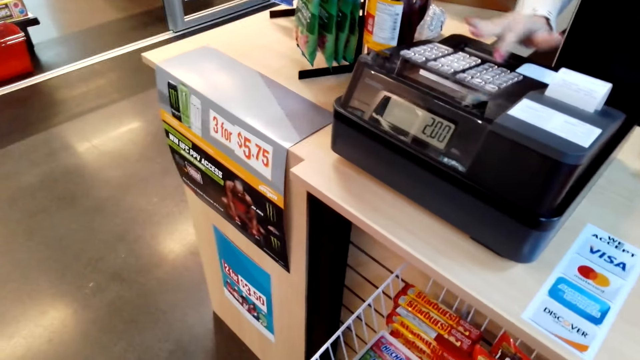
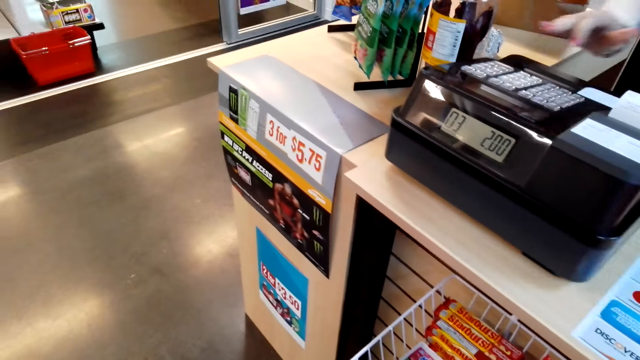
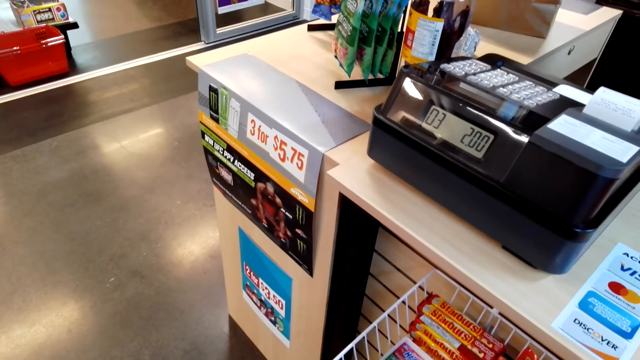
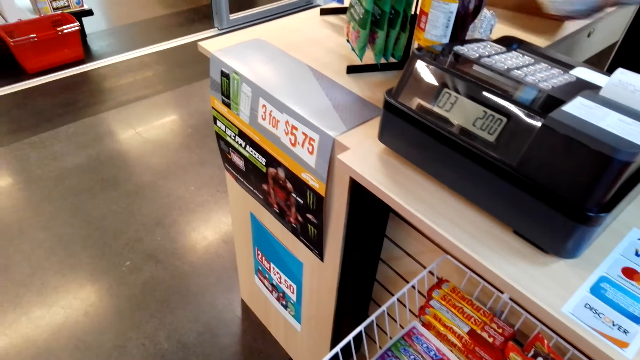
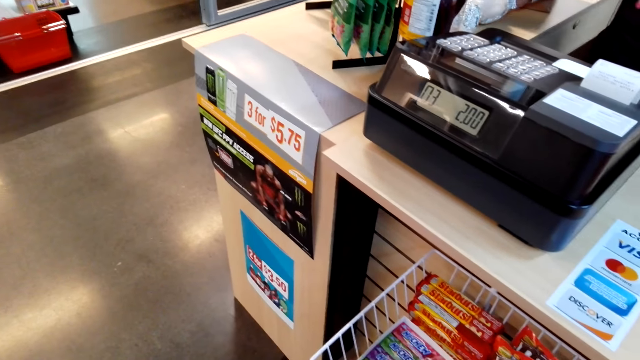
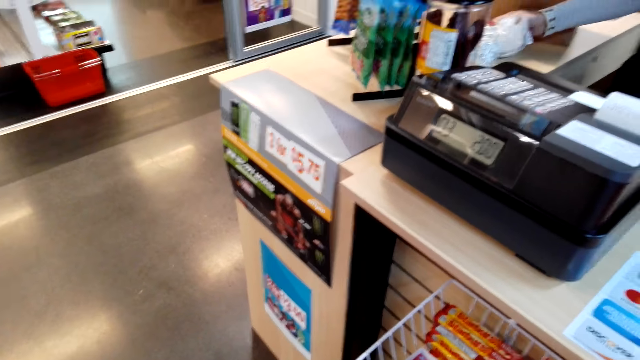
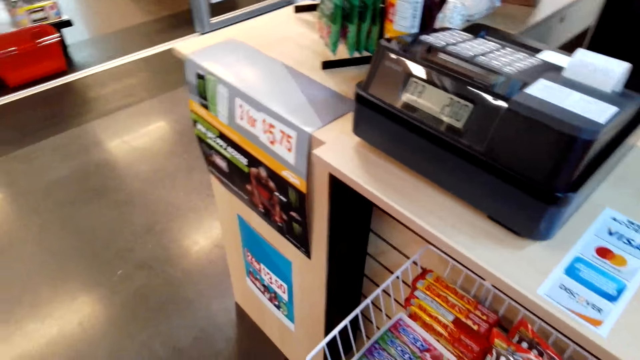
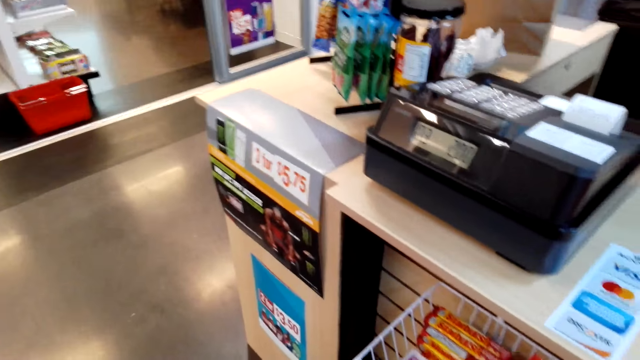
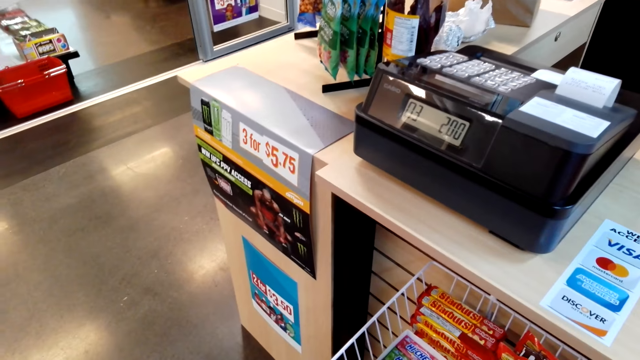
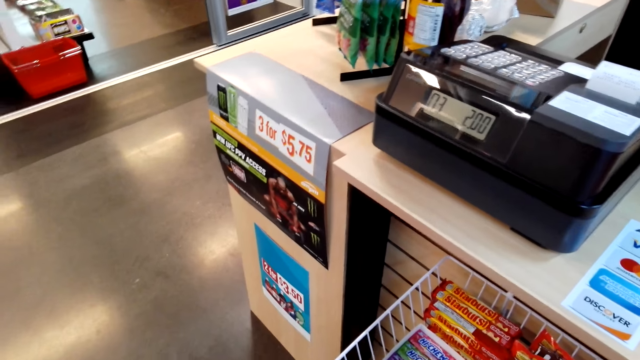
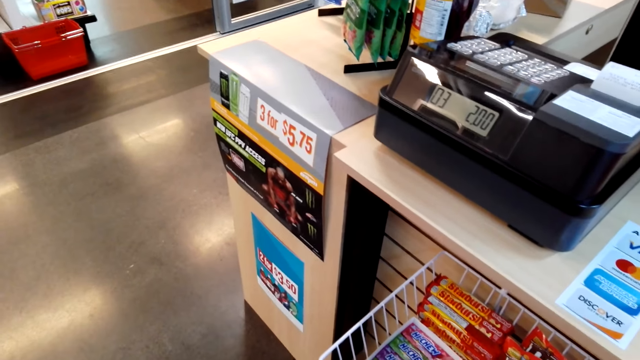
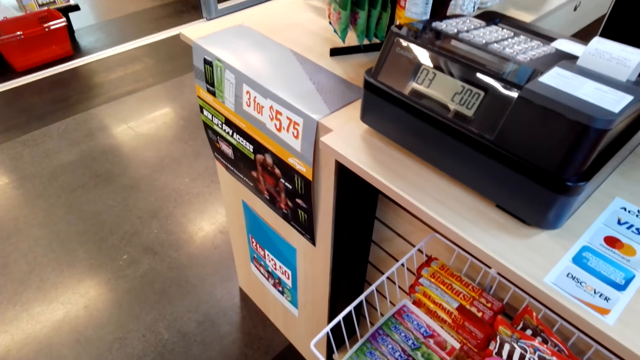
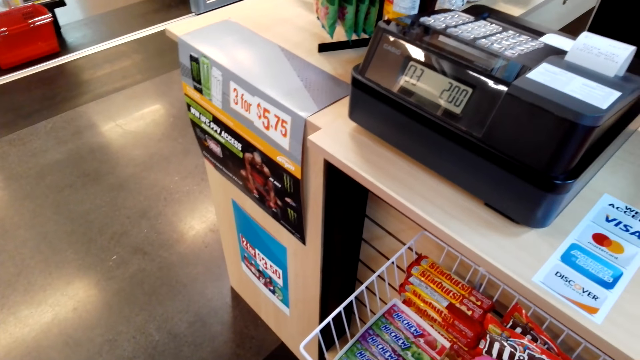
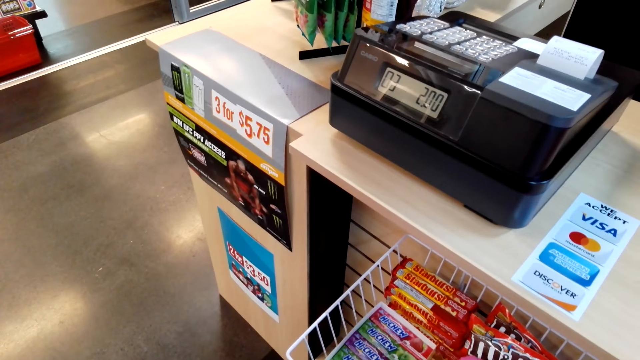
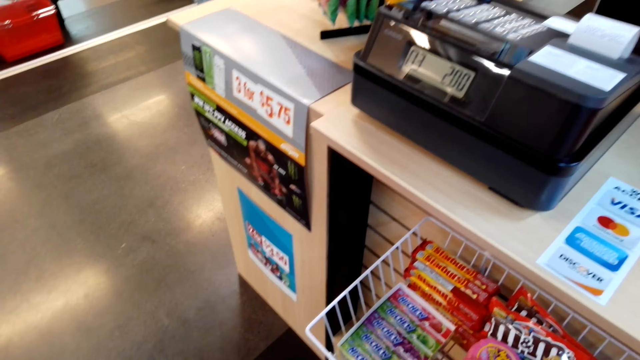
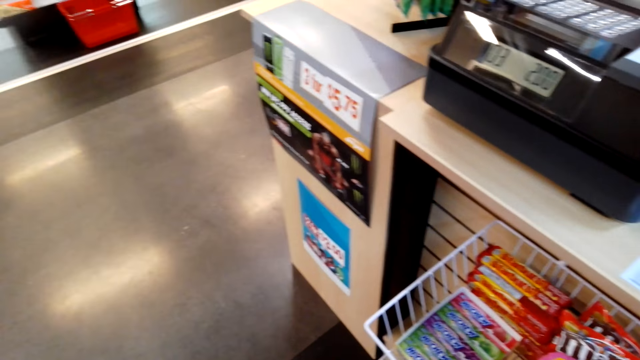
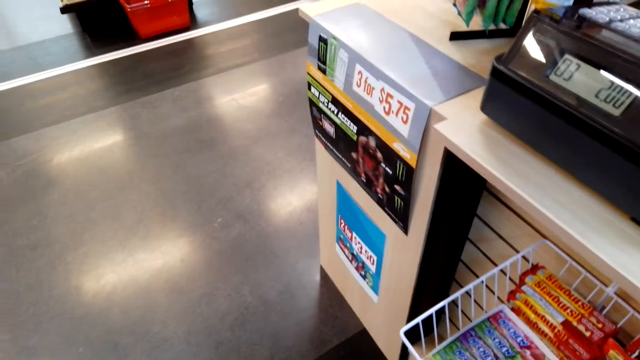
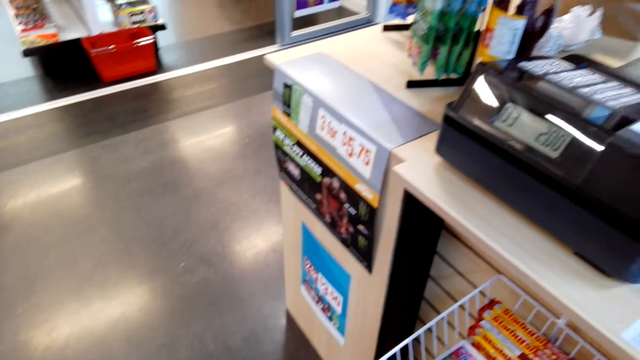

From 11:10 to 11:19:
A cashier keys in the information of an item in a cash register.

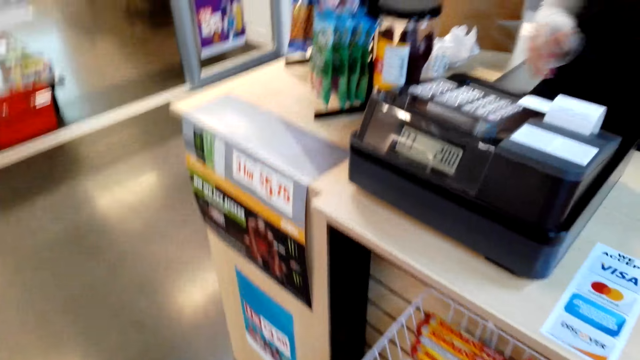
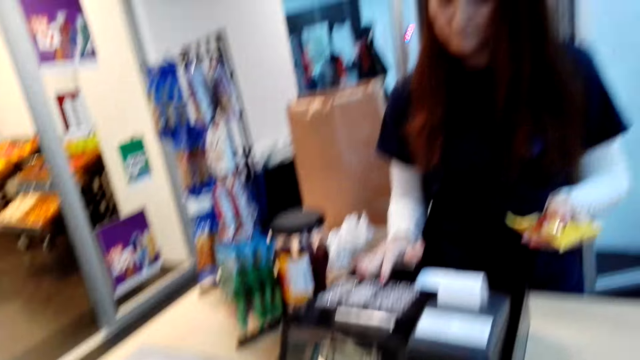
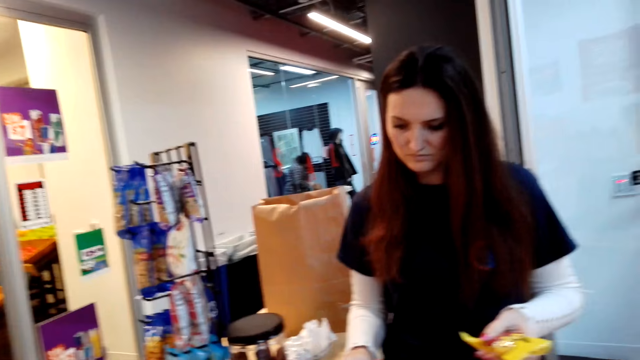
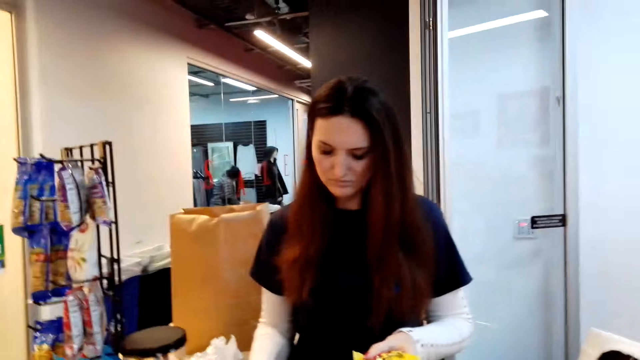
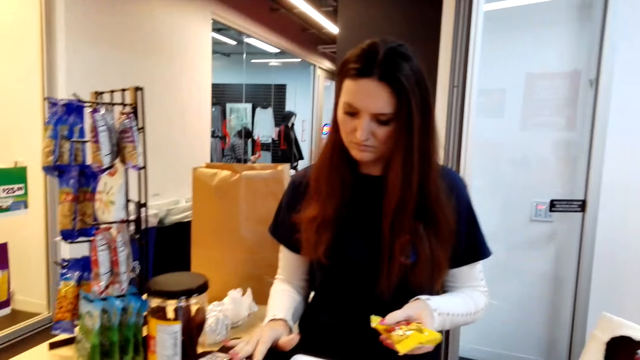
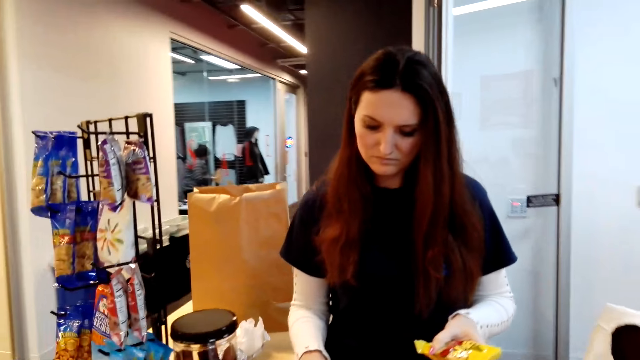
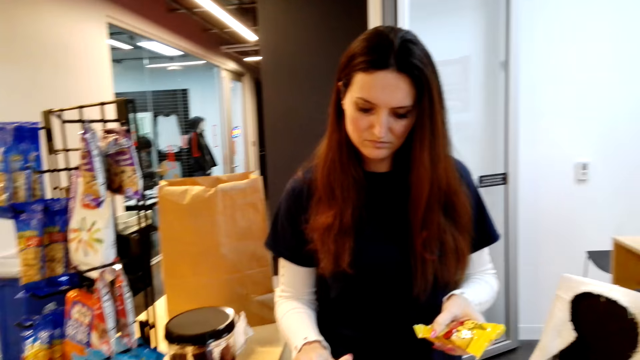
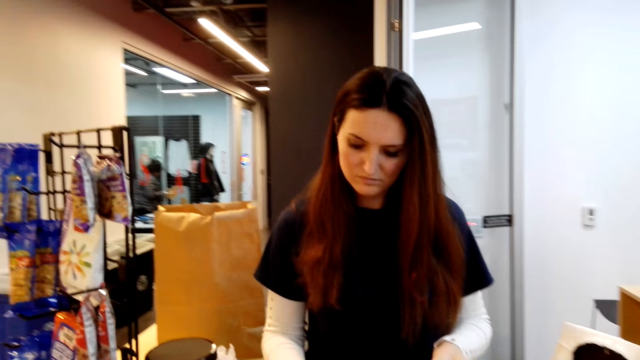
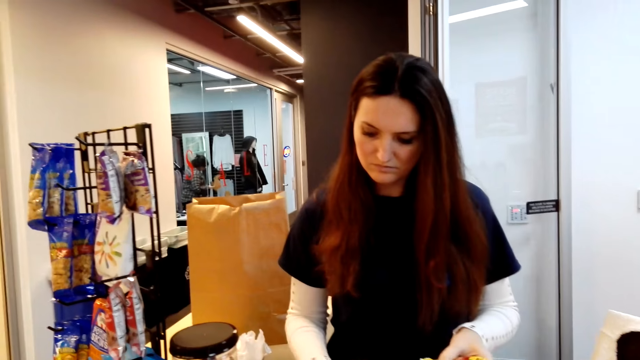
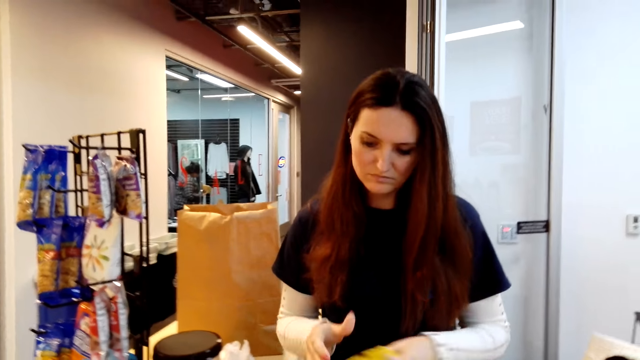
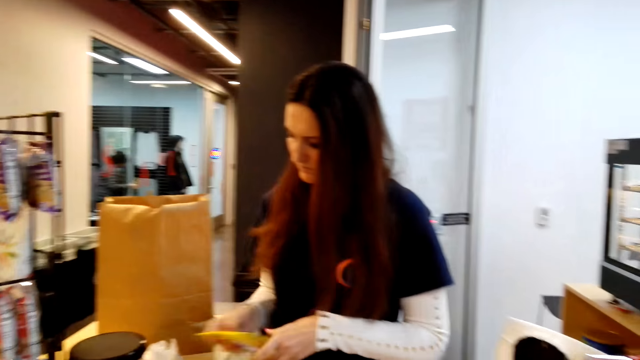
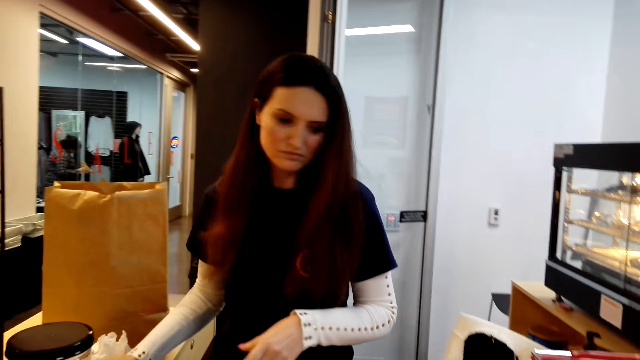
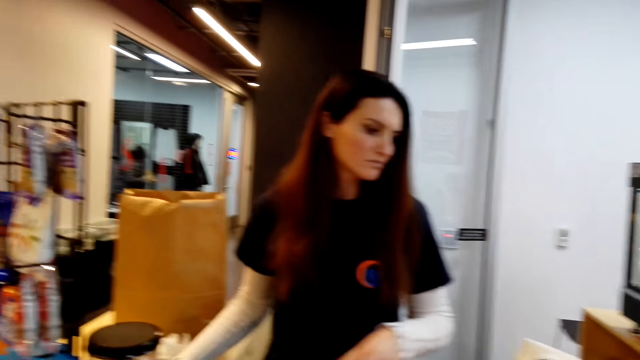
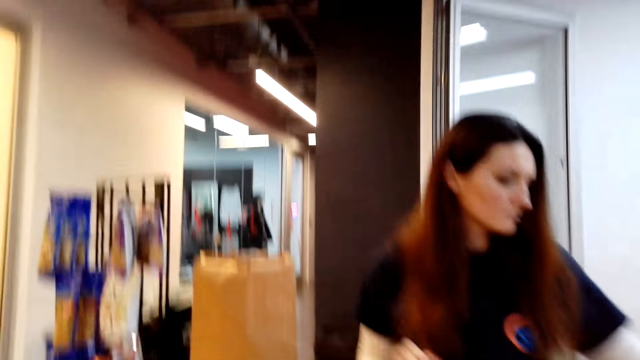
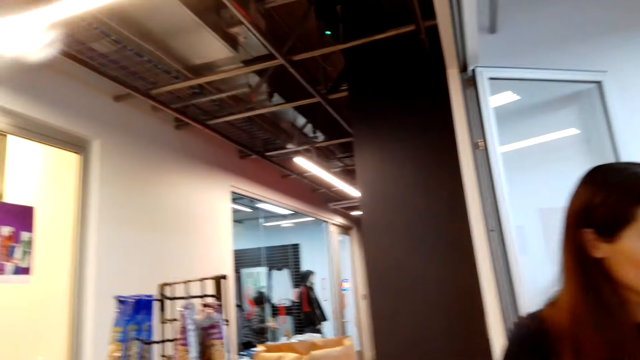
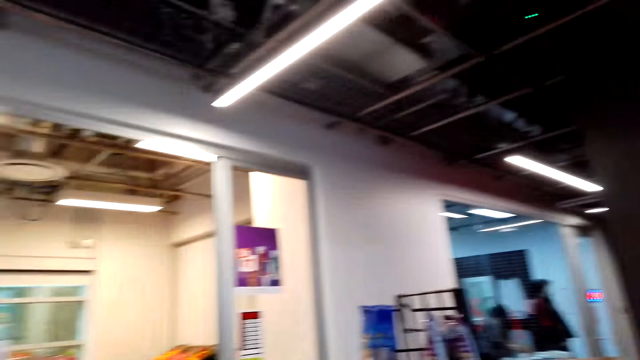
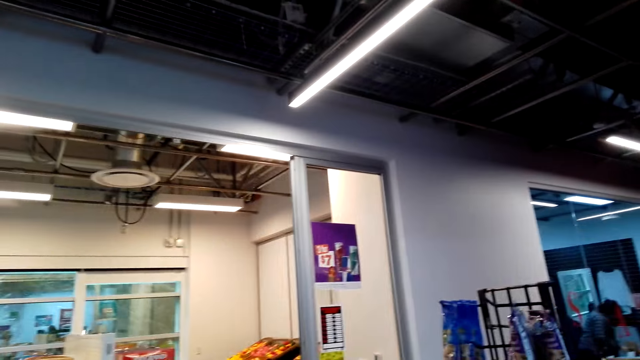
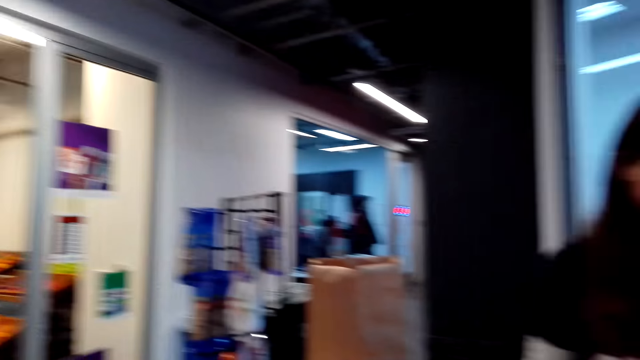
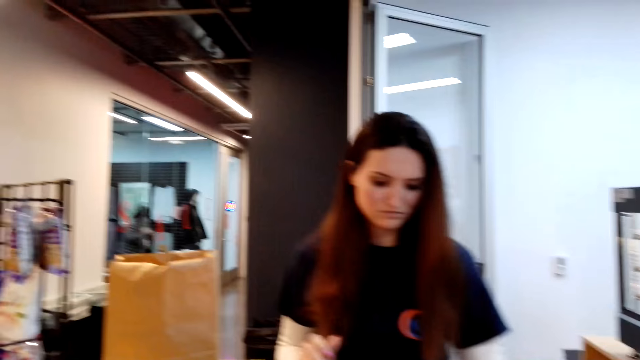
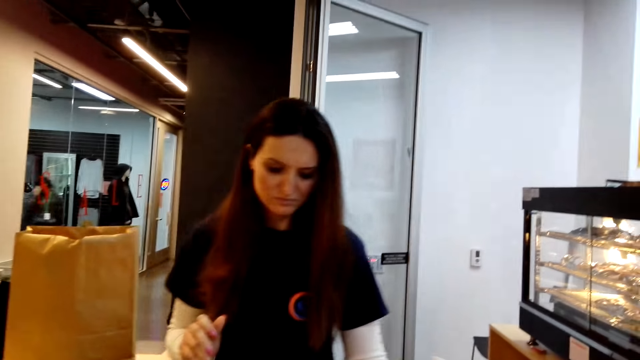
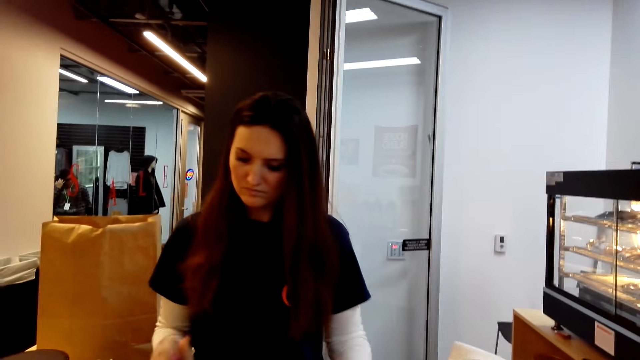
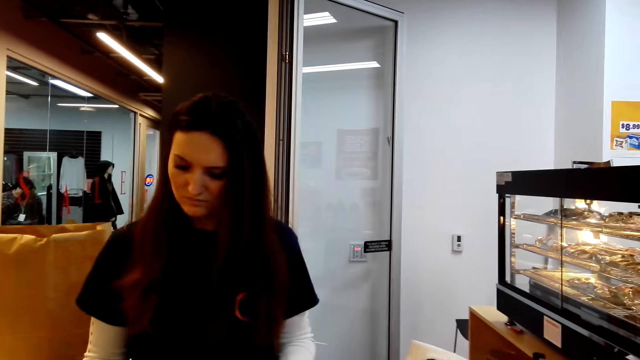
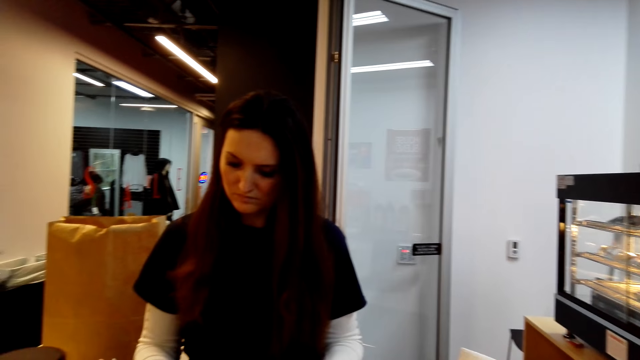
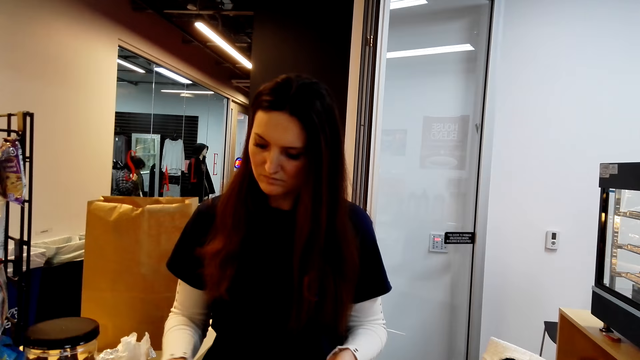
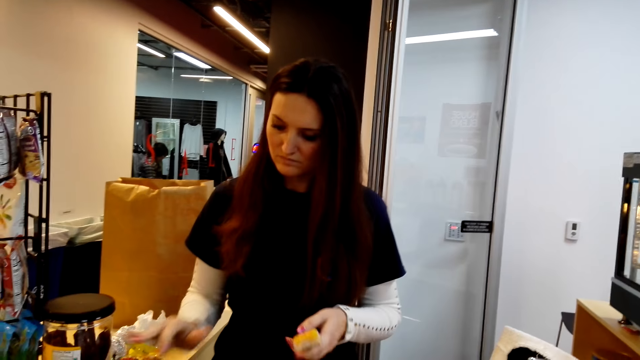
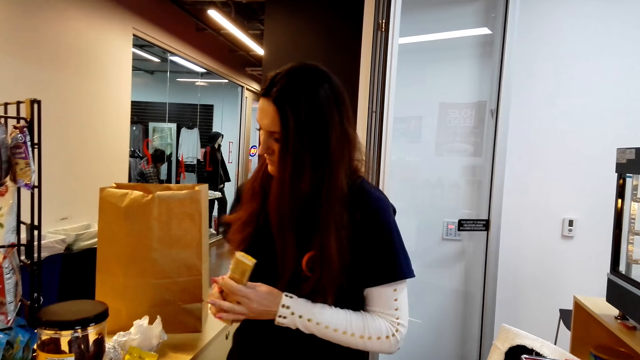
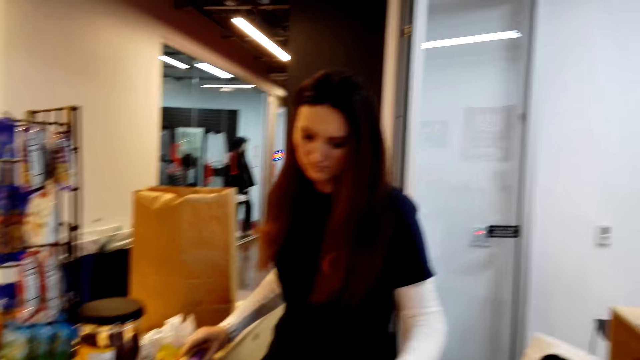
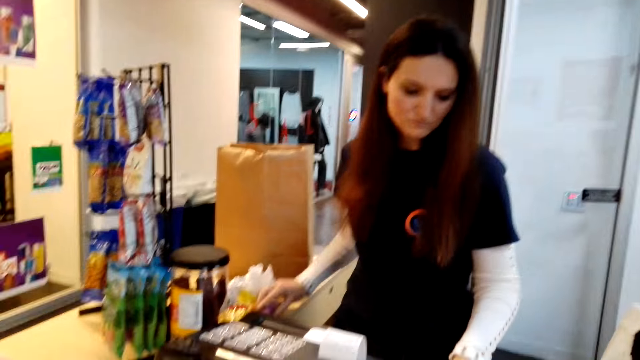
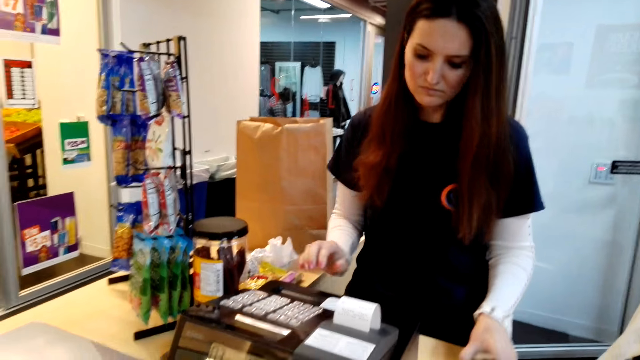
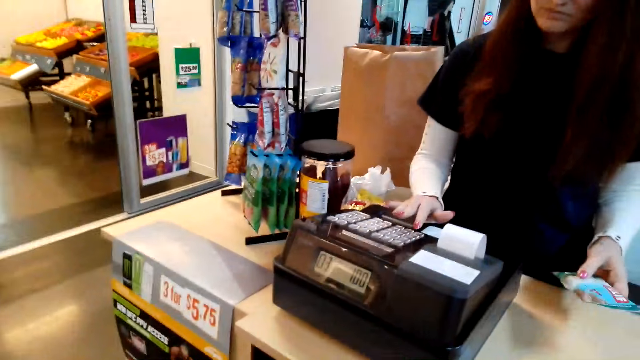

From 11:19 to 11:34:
The camera wearer stares at a cashier. The cashier keys in the information of an item in a cash register. The cashier puts an item on the counter. The cashier keys in the information of an item in the cash register. The cashier puts an item on the counter.
